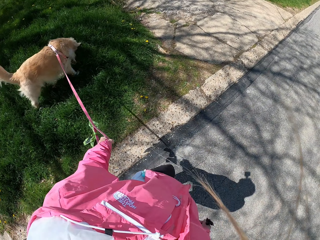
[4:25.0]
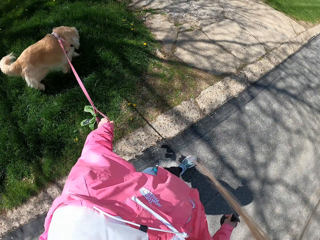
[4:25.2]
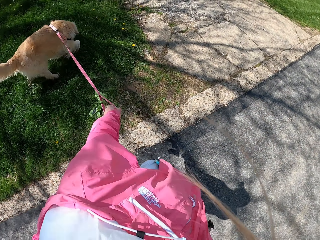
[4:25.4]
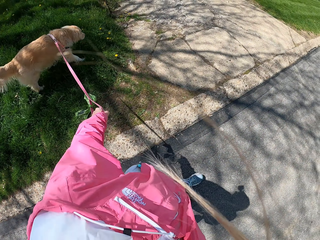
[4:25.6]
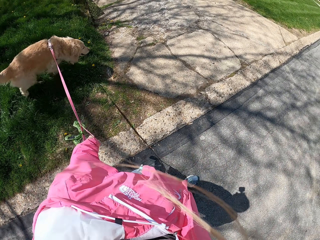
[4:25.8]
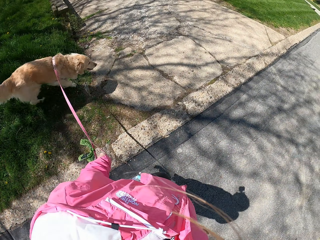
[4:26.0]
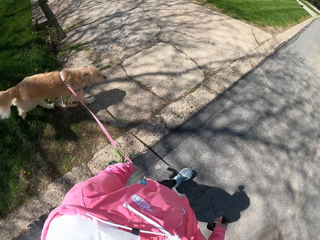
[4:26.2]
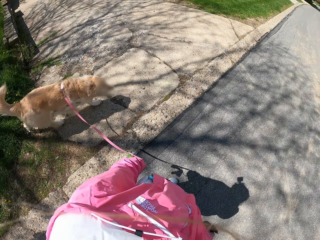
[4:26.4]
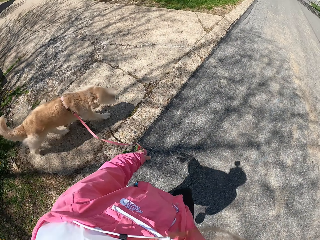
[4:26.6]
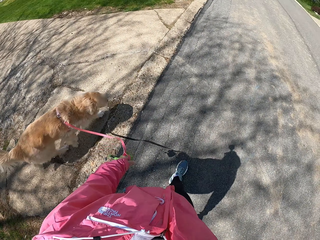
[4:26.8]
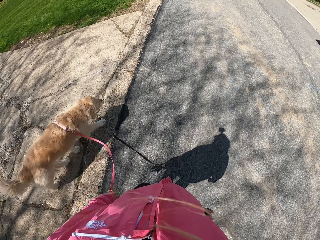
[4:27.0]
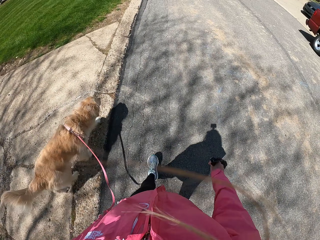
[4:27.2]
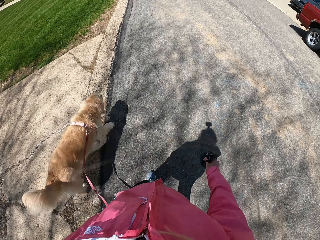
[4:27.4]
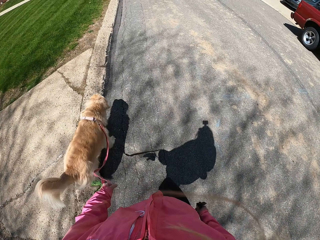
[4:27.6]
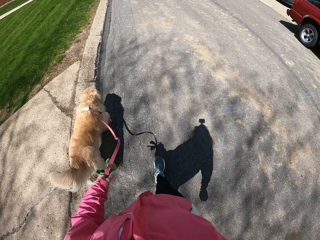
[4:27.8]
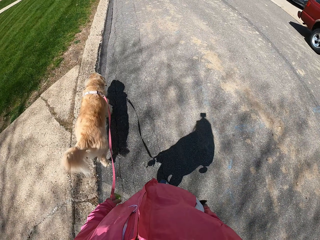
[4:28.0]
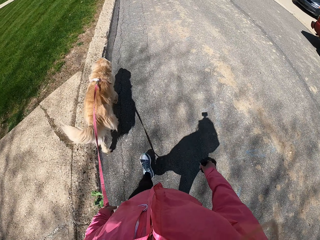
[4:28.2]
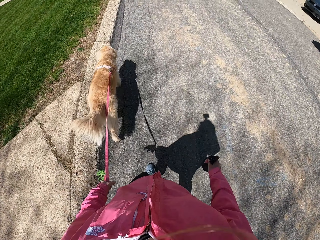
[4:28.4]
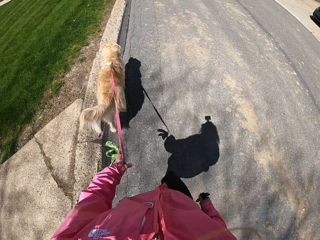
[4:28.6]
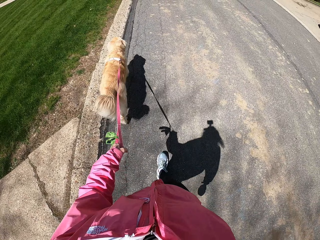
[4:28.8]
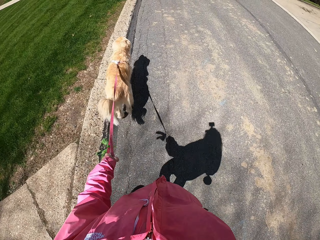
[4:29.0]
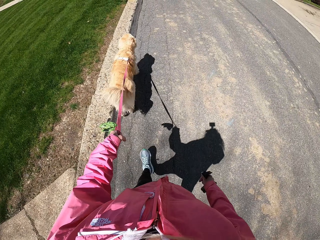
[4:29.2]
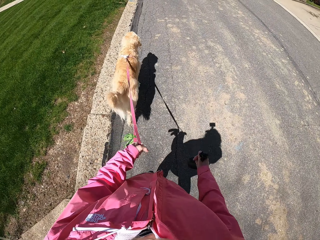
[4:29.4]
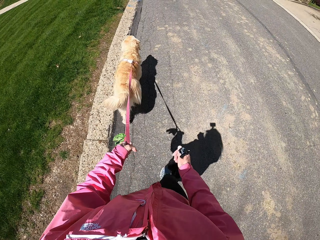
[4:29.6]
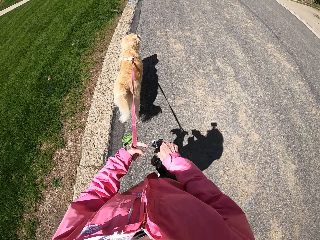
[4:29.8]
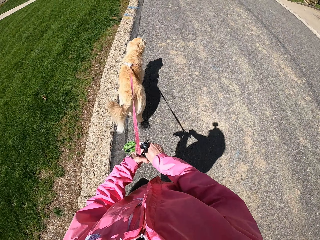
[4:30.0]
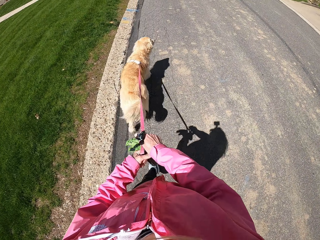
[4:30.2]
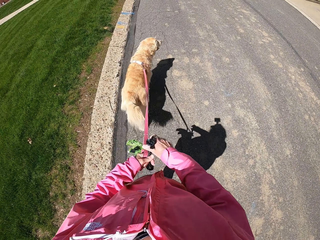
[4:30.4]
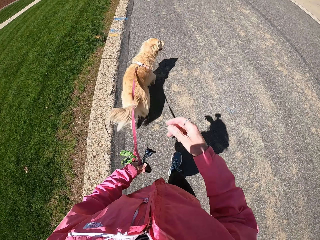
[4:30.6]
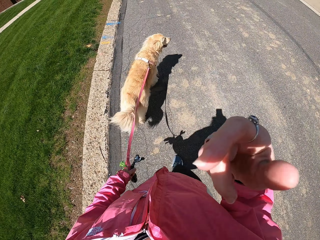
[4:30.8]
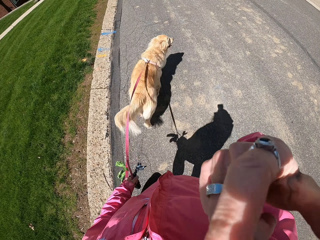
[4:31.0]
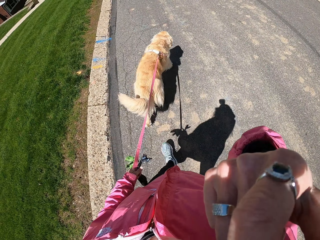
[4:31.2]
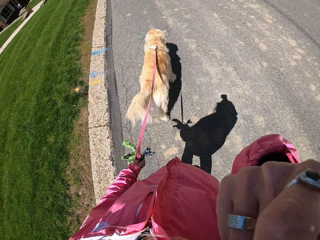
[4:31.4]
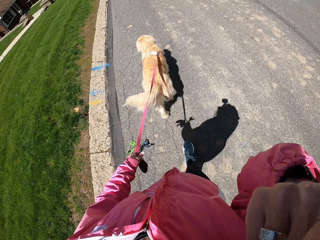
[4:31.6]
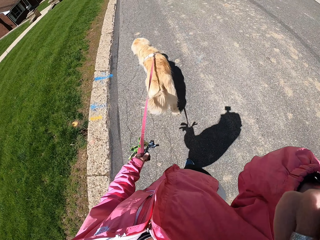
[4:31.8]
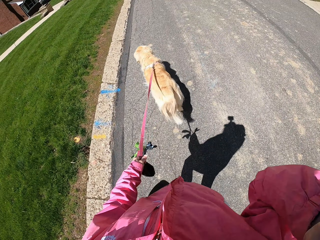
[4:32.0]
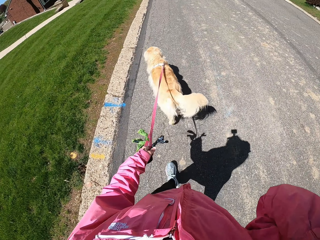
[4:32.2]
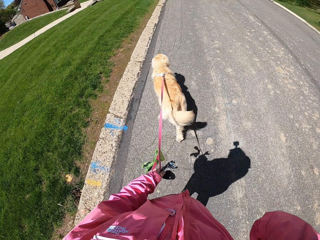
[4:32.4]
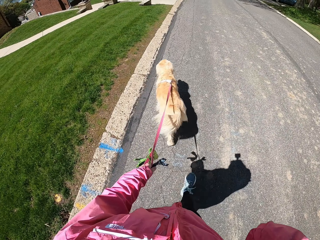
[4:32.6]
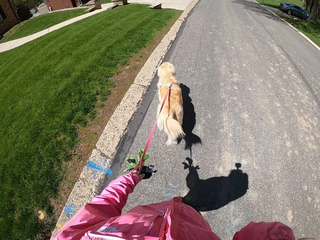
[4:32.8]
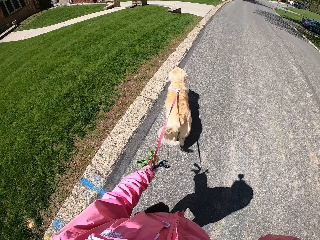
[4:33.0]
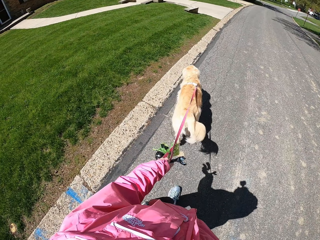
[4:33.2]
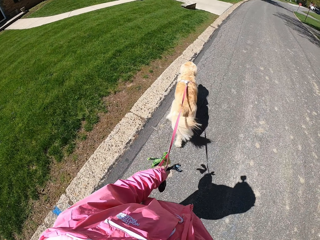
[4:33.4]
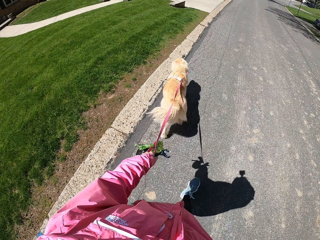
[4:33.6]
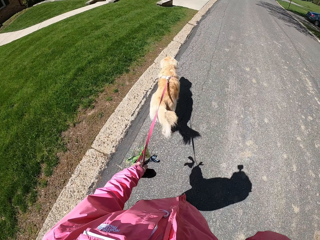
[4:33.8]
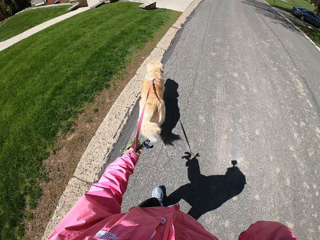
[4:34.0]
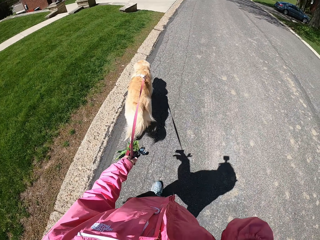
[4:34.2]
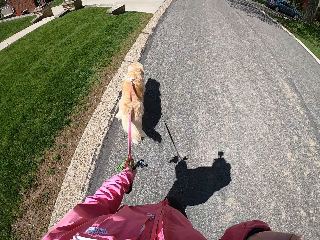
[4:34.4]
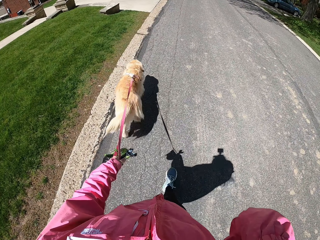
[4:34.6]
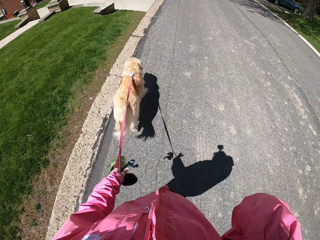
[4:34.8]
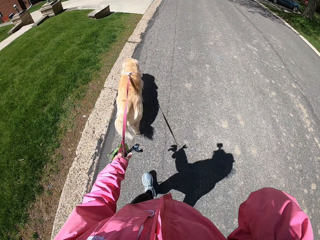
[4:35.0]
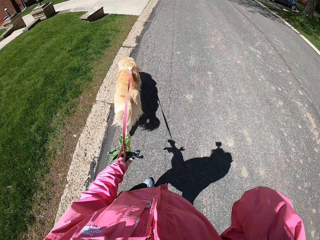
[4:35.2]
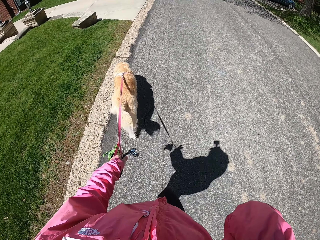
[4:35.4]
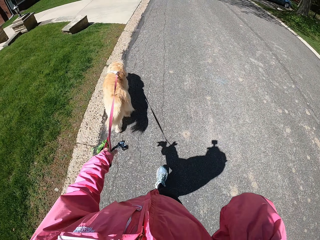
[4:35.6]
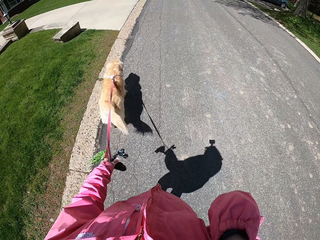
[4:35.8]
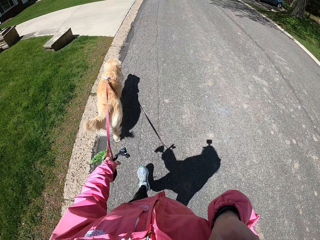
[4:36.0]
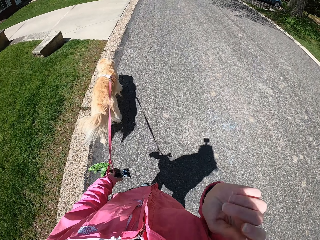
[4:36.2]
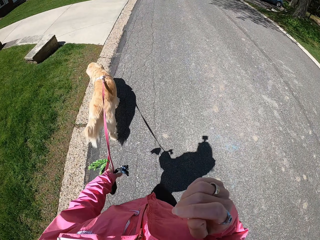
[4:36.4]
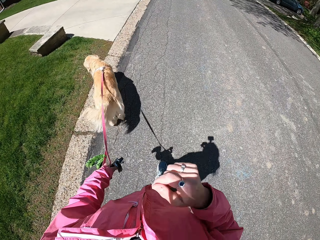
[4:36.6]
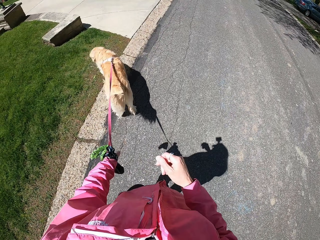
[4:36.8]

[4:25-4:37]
The camera wearer touches something. They adjust her camera.

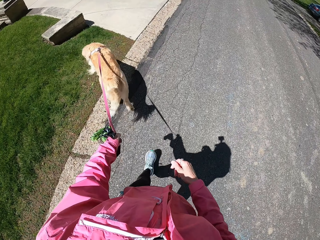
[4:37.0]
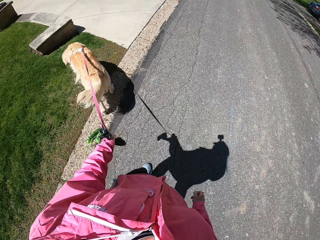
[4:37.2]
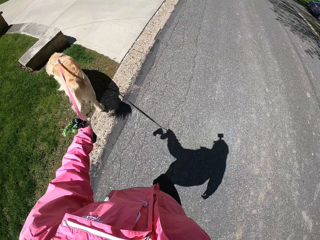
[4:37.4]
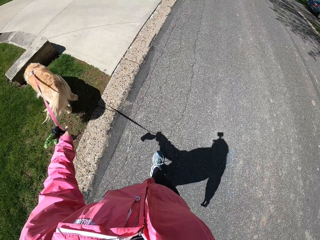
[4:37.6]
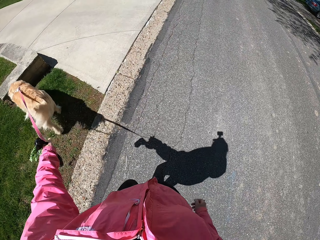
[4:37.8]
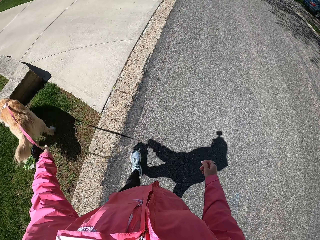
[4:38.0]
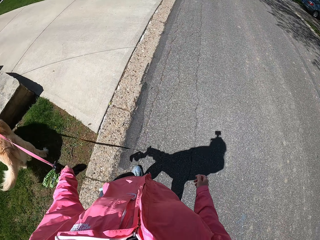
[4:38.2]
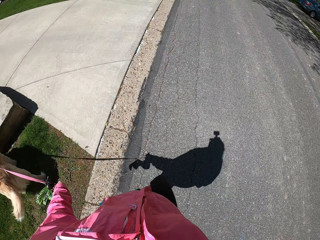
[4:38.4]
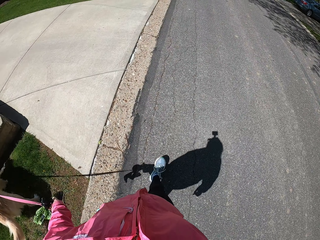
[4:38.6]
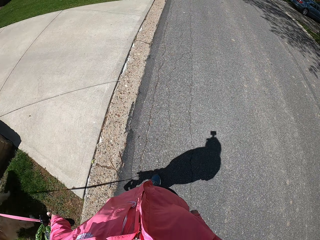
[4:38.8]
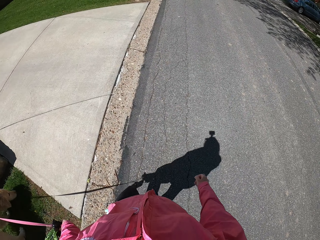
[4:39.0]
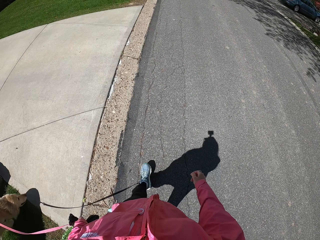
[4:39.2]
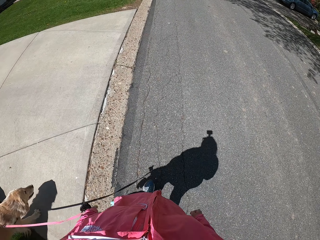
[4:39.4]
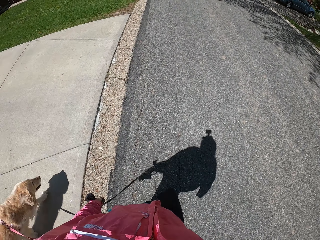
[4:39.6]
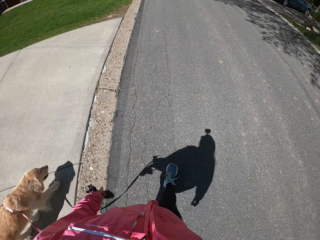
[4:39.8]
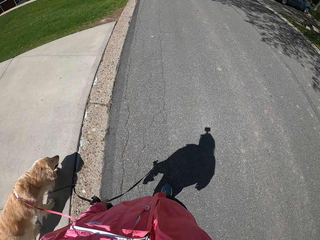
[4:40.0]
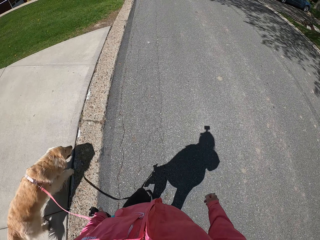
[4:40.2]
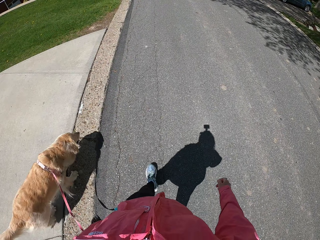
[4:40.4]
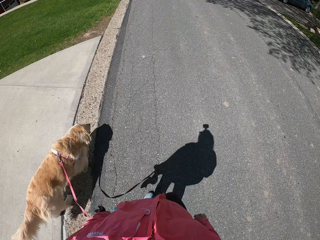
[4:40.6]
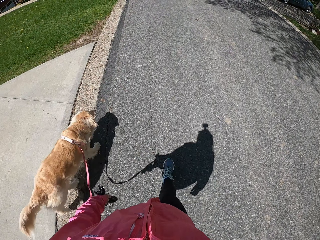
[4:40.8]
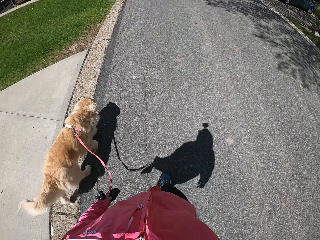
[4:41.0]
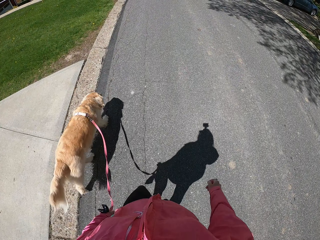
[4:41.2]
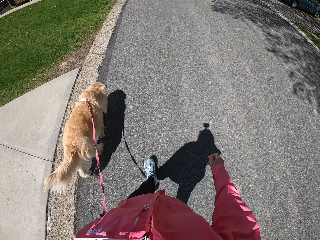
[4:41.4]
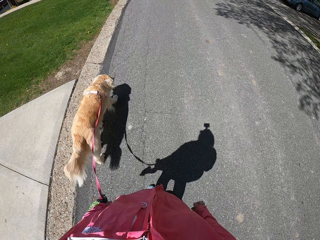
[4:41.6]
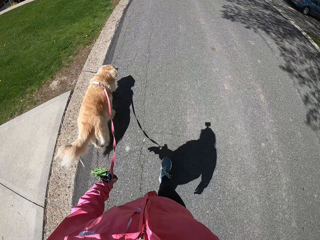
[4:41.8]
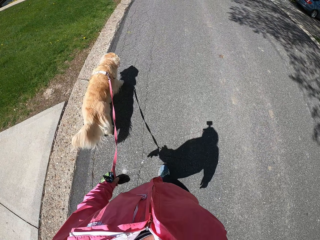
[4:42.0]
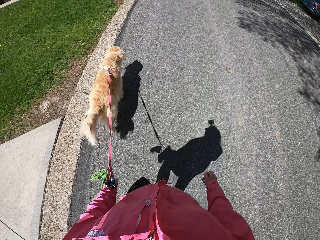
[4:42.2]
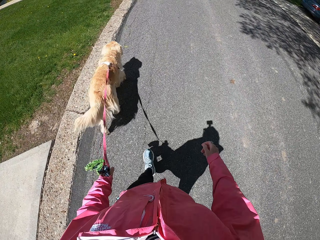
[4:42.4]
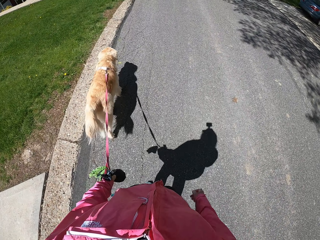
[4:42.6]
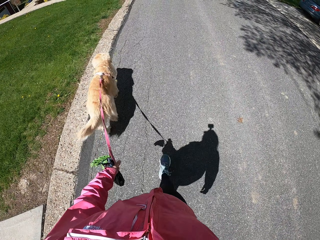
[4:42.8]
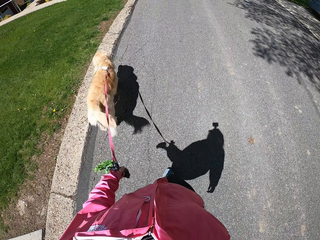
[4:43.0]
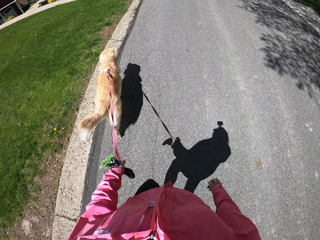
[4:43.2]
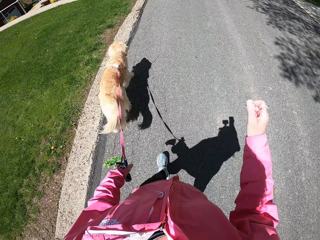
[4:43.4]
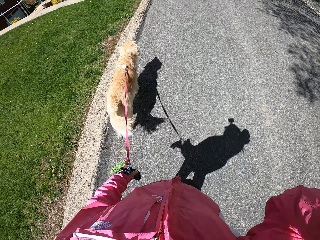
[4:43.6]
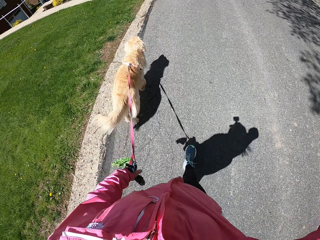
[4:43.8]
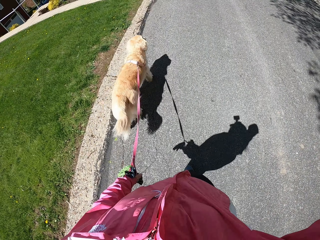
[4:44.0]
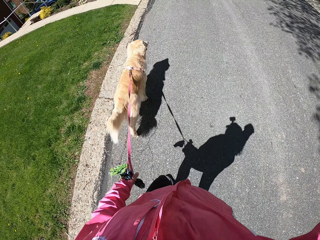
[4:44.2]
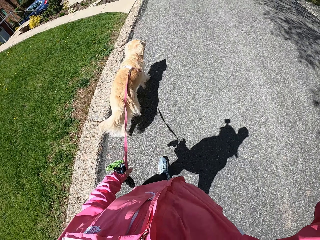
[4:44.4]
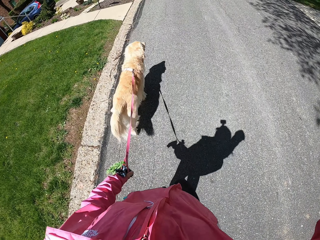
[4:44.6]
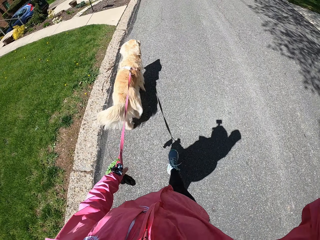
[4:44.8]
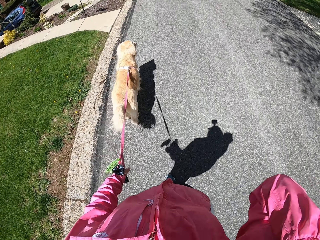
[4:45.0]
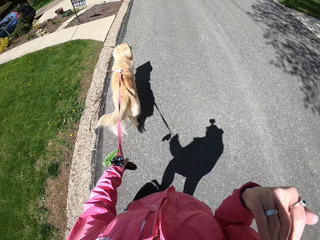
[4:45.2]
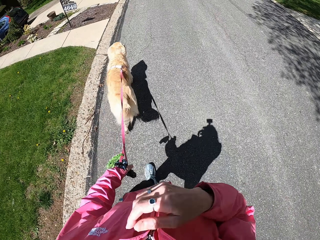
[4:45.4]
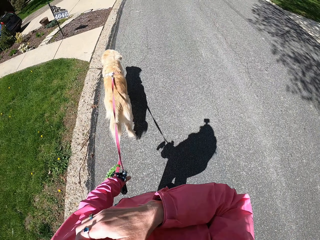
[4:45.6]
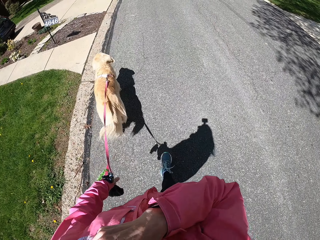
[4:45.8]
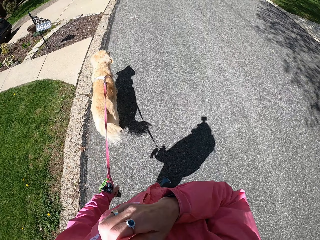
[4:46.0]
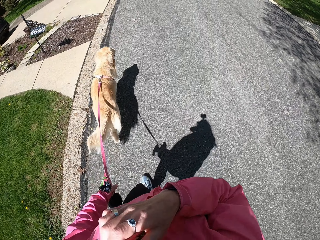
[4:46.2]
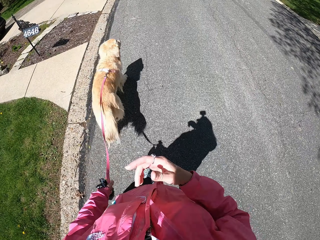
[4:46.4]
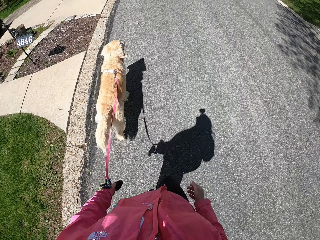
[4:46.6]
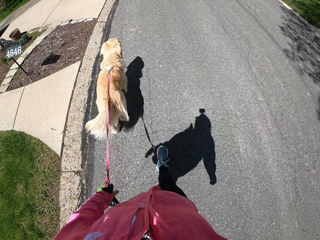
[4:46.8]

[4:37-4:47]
The camera wearer touches her jacket.
